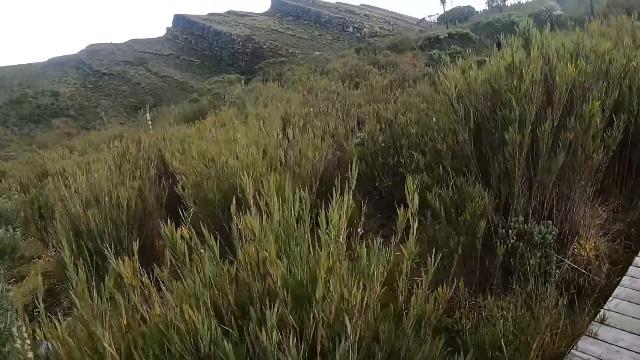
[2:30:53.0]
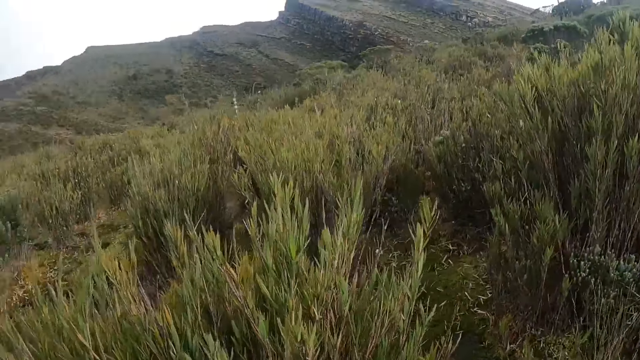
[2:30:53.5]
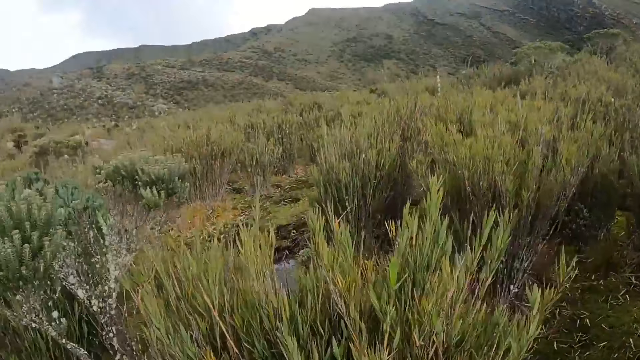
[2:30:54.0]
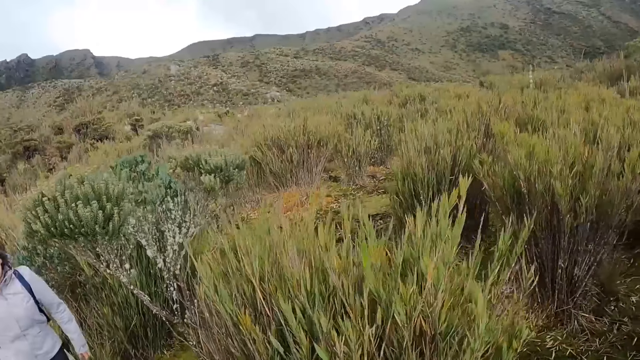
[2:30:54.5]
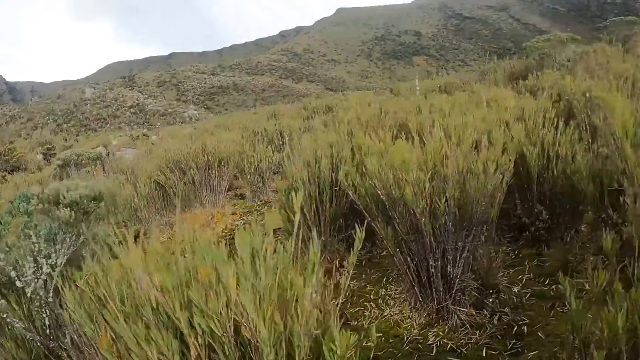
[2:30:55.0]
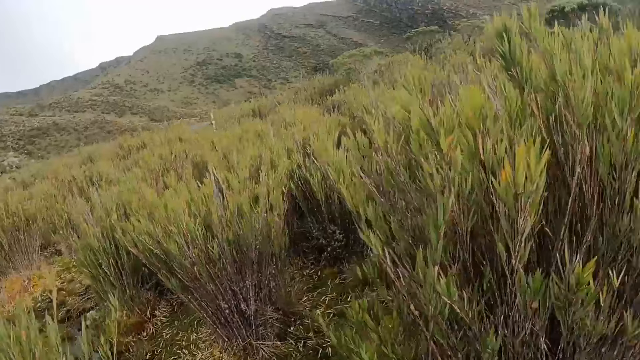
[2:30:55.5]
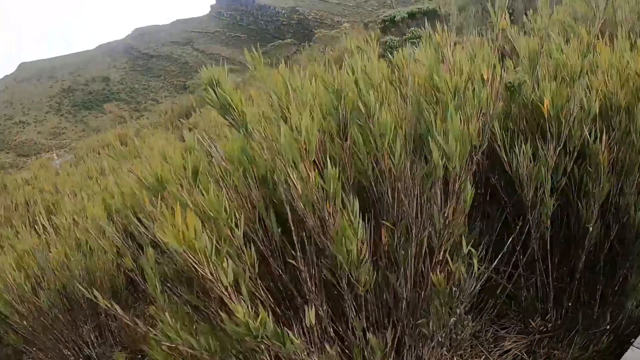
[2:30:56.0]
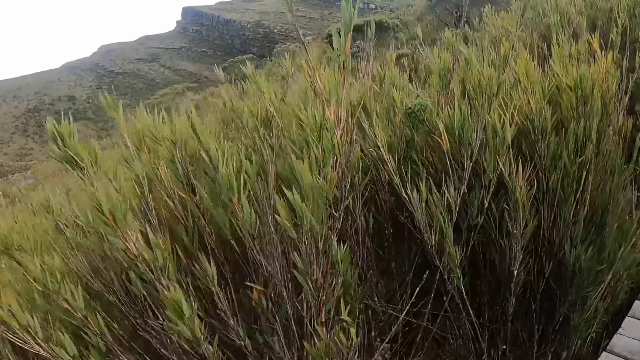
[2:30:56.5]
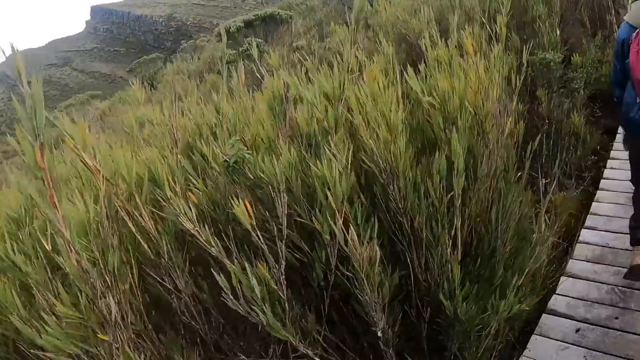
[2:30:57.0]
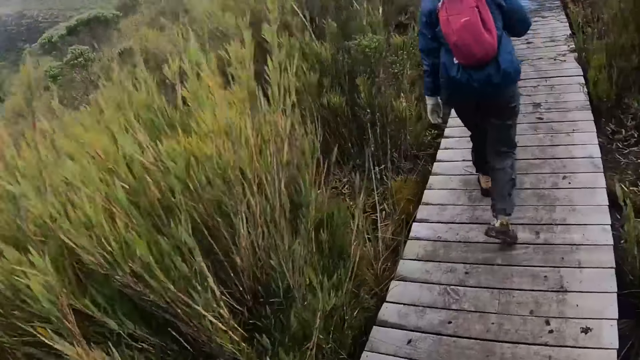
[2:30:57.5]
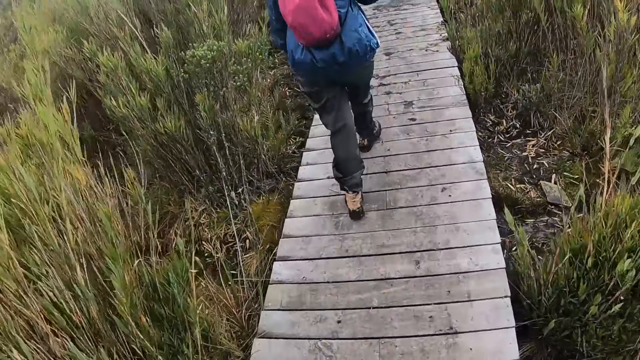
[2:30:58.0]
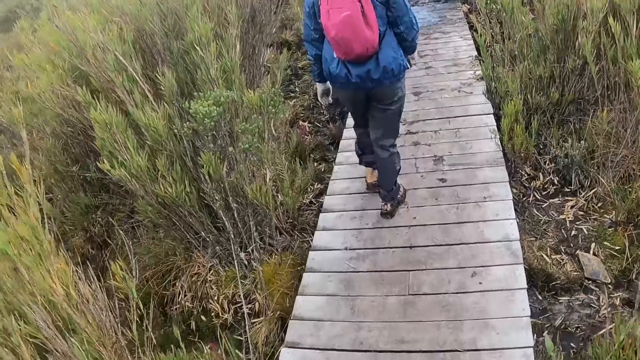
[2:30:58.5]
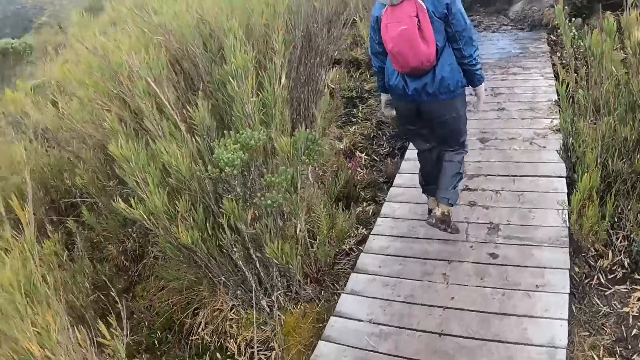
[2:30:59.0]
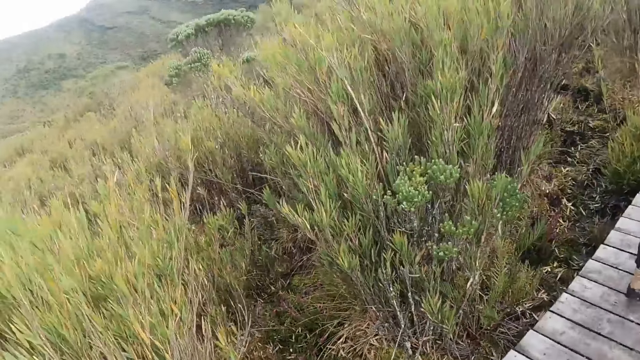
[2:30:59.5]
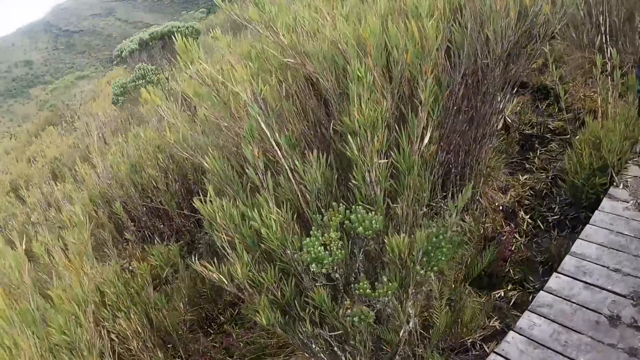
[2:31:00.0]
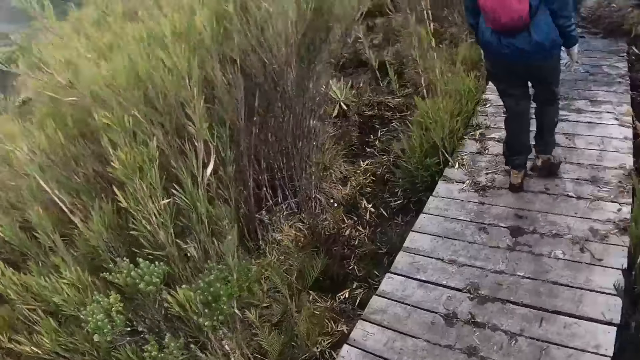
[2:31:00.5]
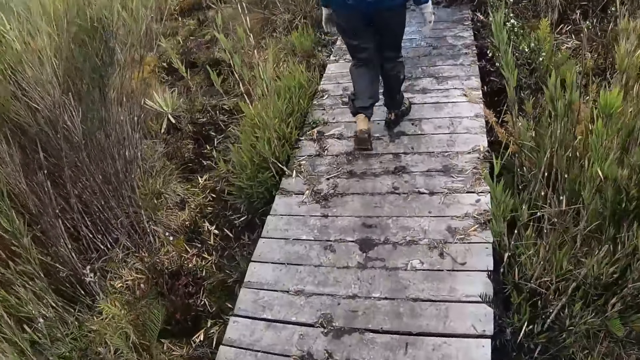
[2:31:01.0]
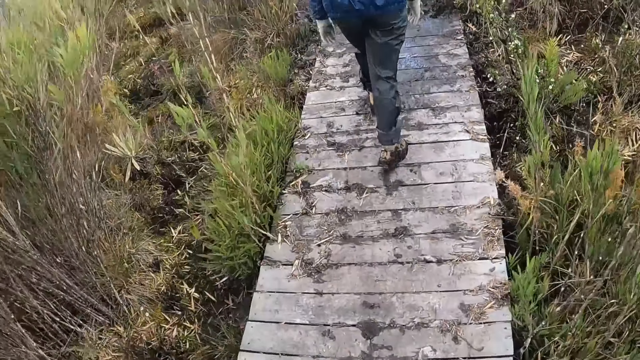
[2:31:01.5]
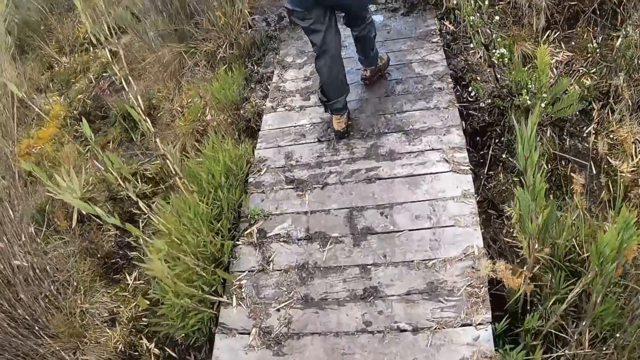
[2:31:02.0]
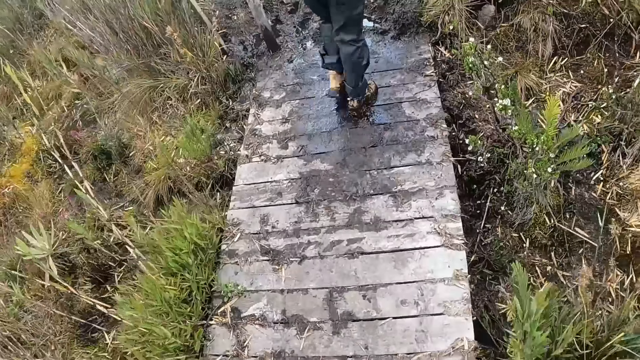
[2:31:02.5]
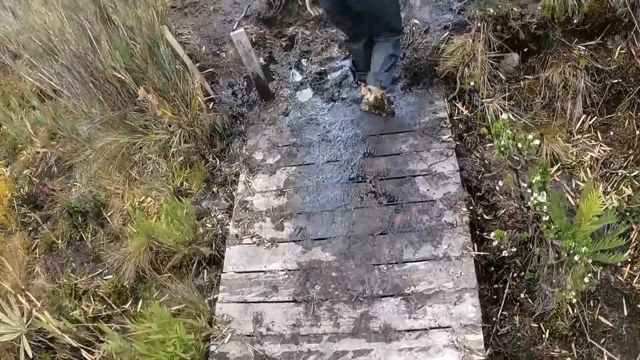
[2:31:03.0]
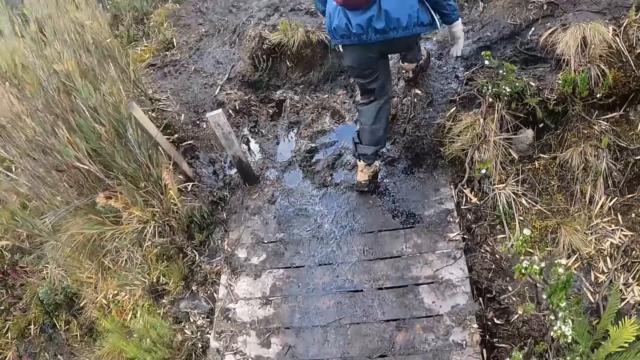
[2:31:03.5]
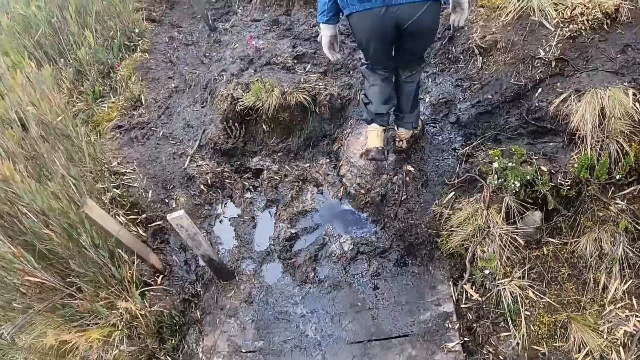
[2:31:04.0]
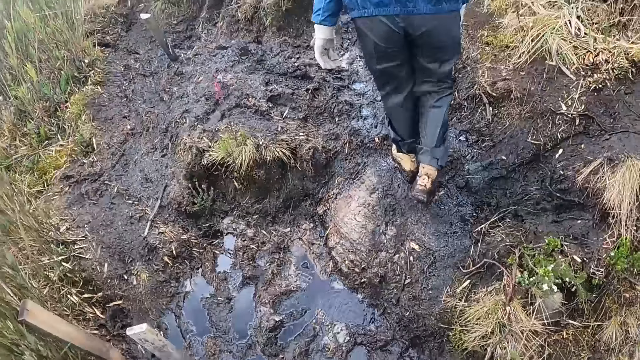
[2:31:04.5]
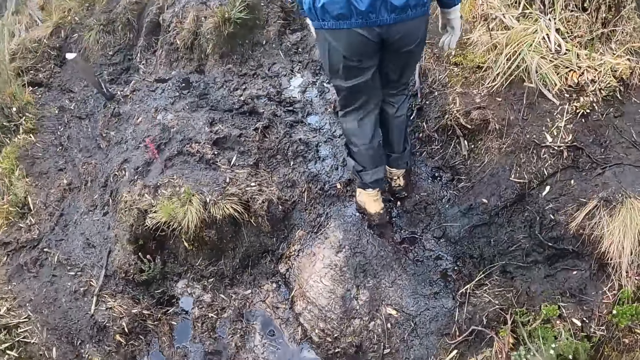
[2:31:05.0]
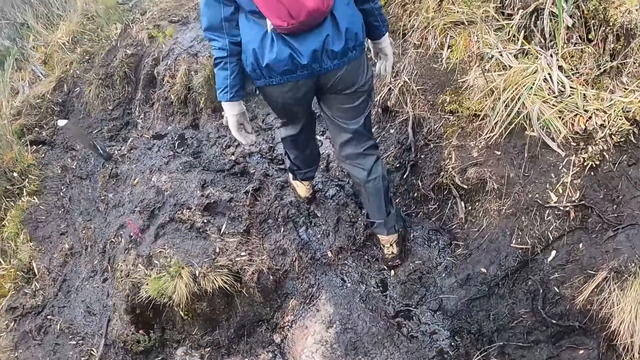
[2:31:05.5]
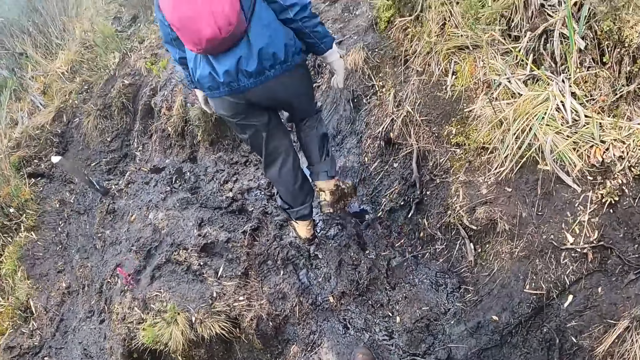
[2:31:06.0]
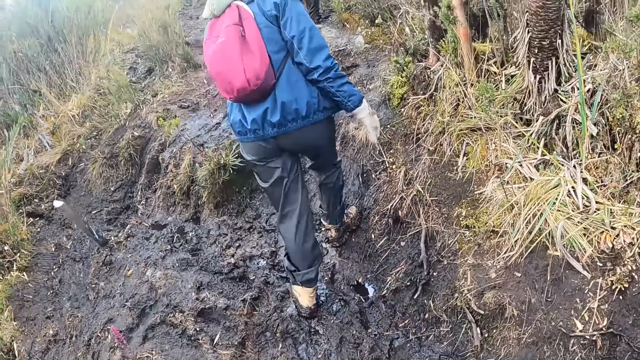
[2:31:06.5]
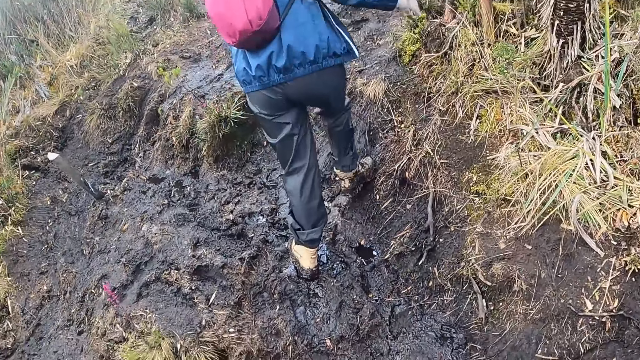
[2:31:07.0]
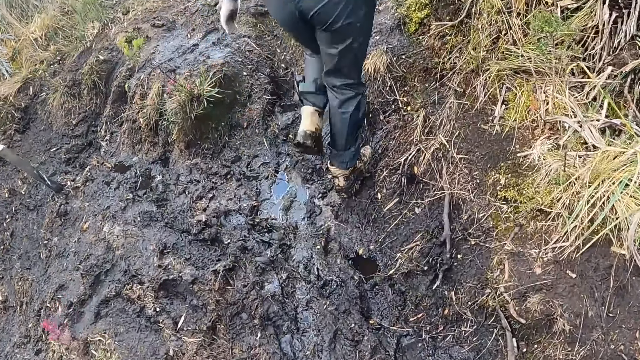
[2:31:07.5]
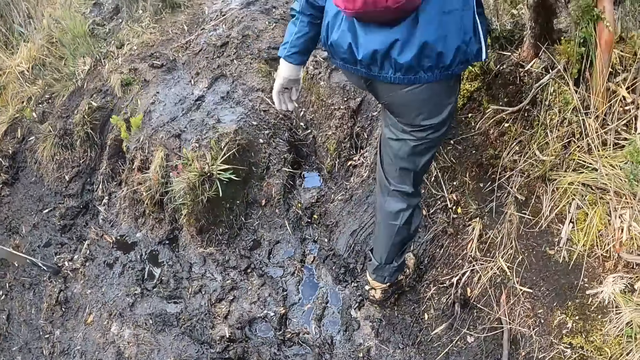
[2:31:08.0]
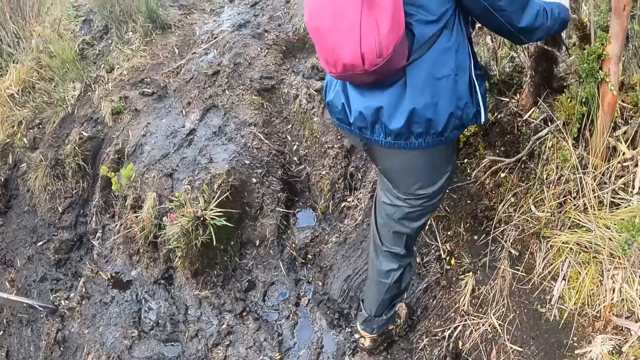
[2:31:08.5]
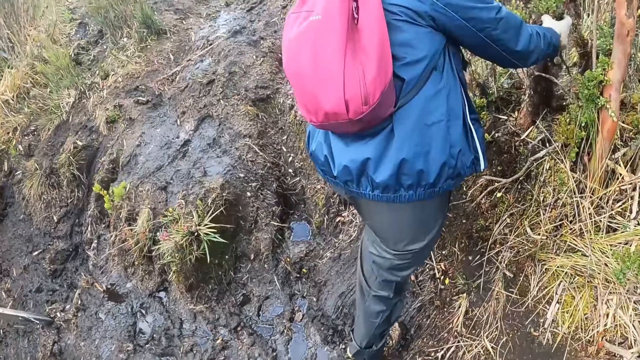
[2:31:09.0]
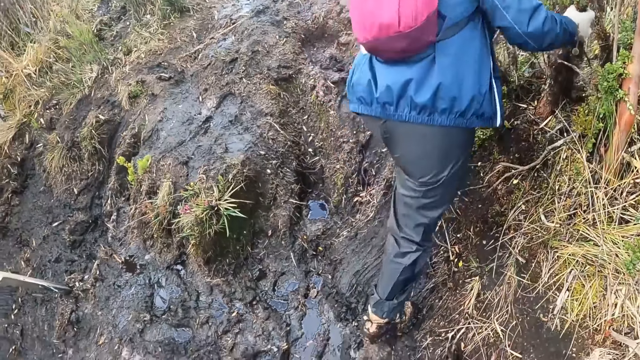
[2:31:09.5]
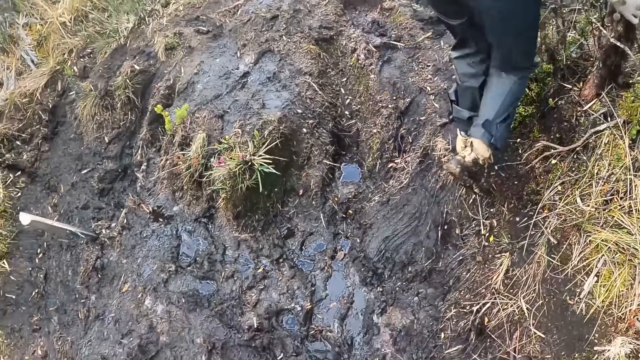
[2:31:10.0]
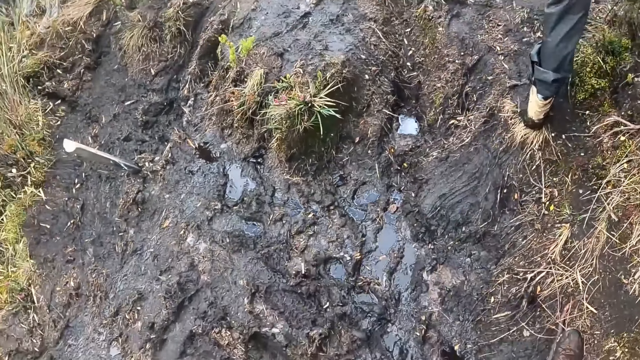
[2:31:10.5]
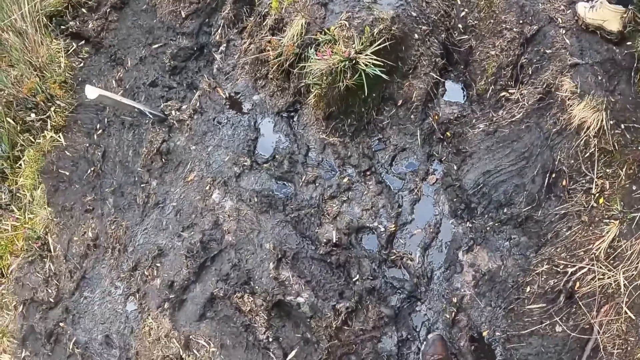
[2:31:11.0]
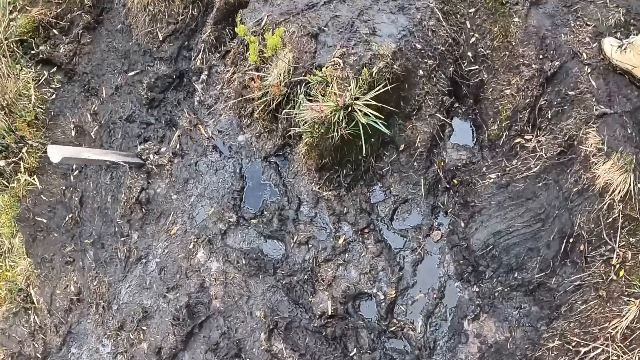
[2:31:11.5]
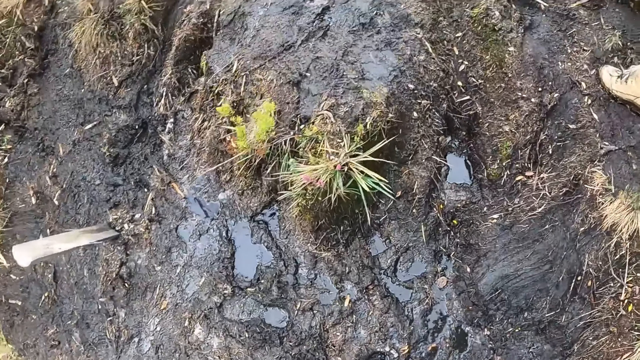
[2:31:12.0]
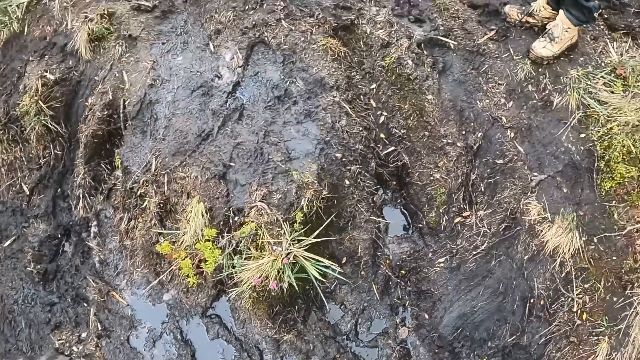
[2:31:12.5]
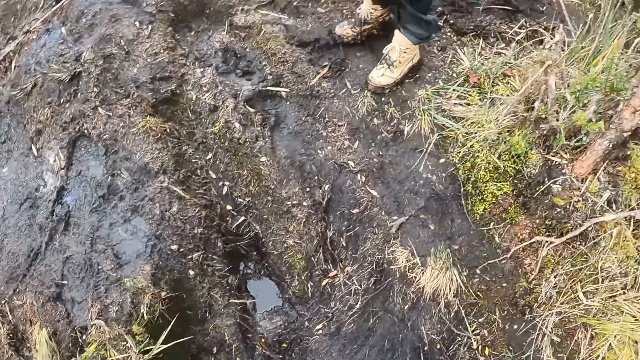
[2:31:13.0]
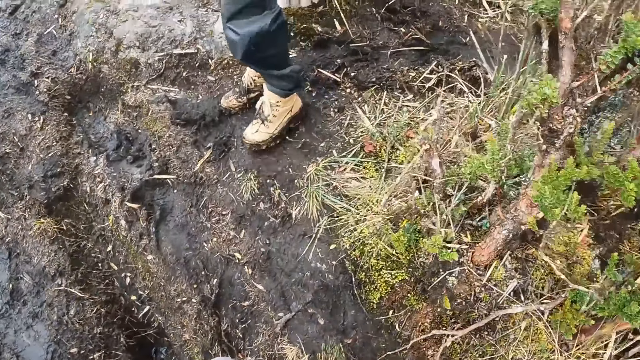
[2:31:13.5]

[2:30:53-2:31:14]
The woman holds a twig with her right hand.
